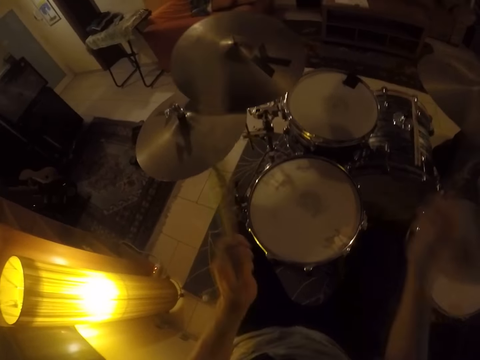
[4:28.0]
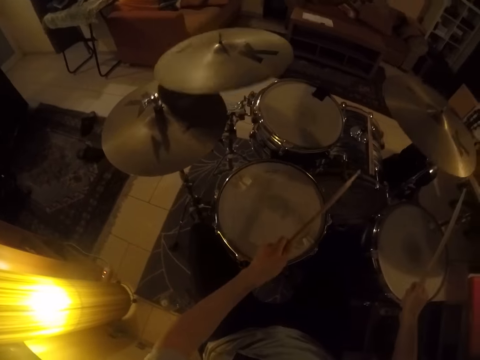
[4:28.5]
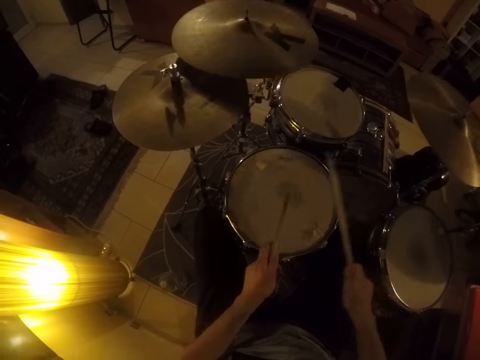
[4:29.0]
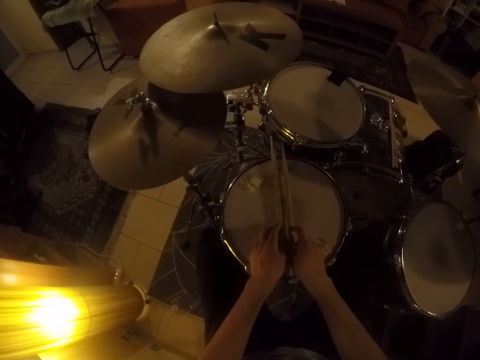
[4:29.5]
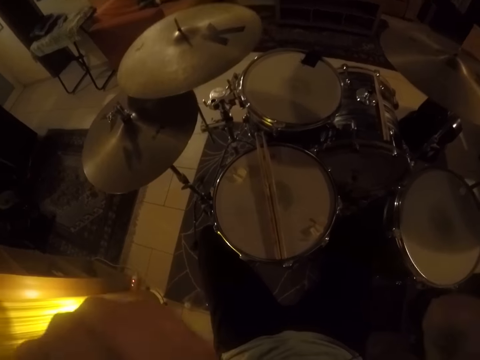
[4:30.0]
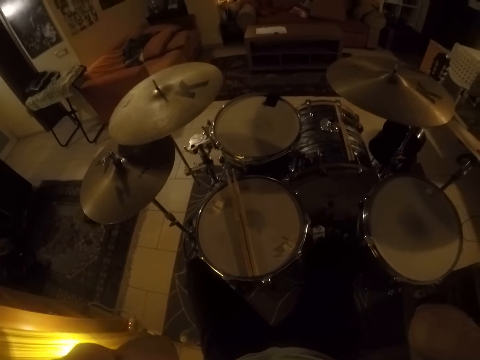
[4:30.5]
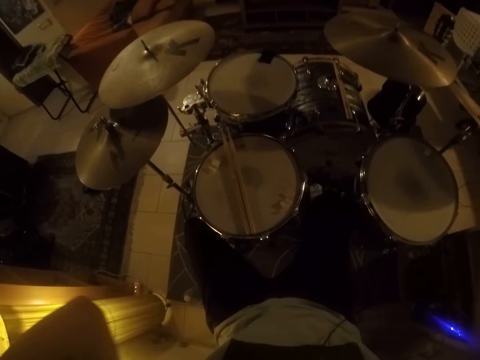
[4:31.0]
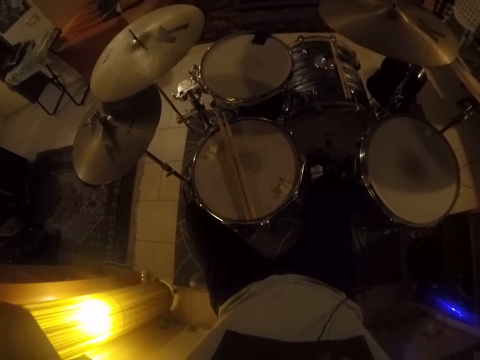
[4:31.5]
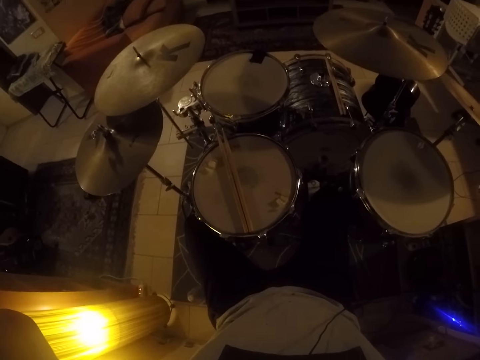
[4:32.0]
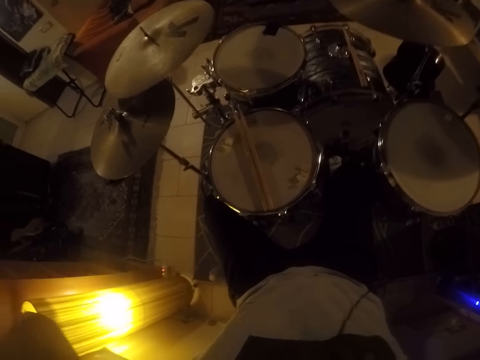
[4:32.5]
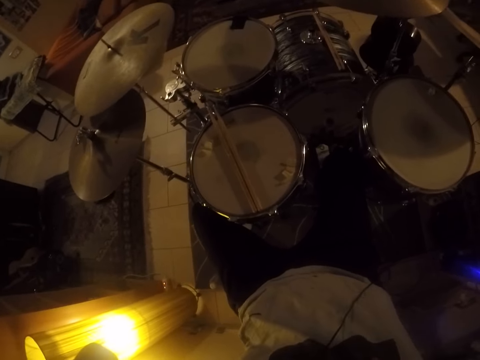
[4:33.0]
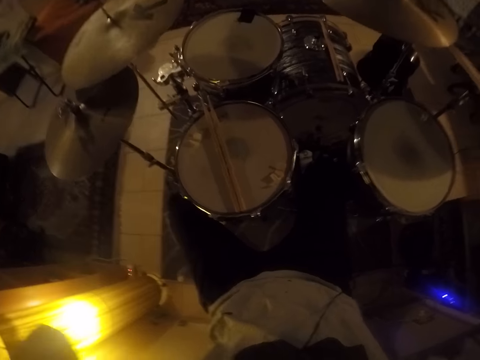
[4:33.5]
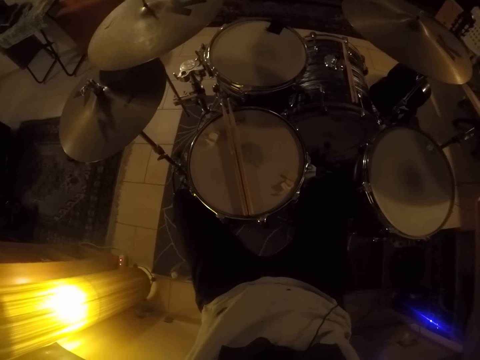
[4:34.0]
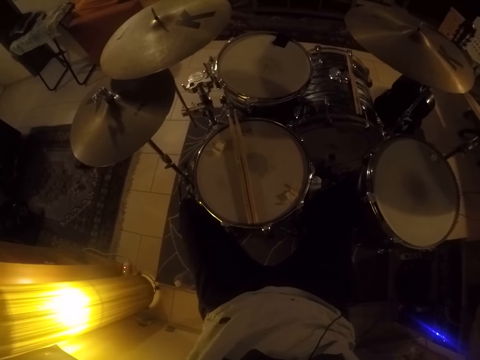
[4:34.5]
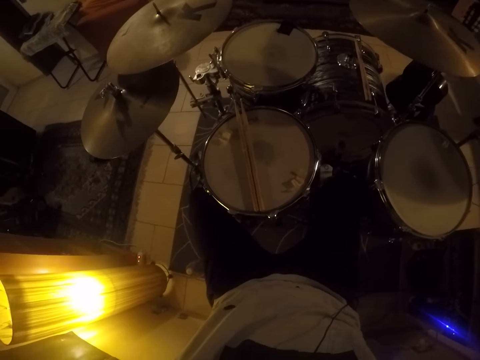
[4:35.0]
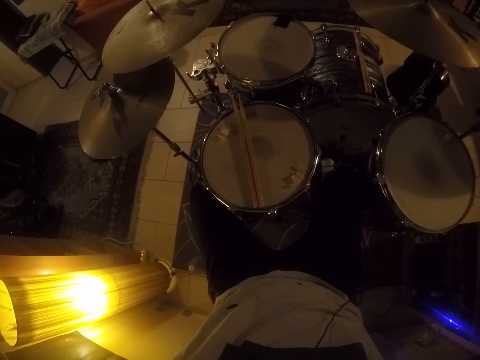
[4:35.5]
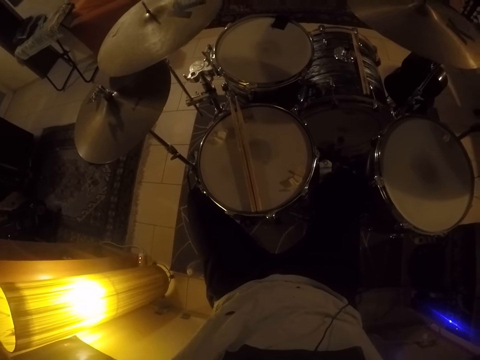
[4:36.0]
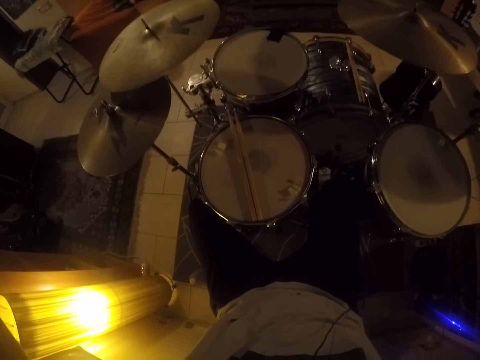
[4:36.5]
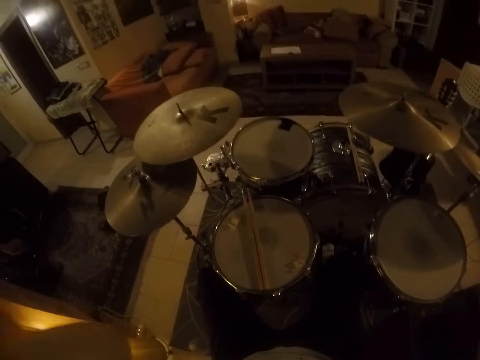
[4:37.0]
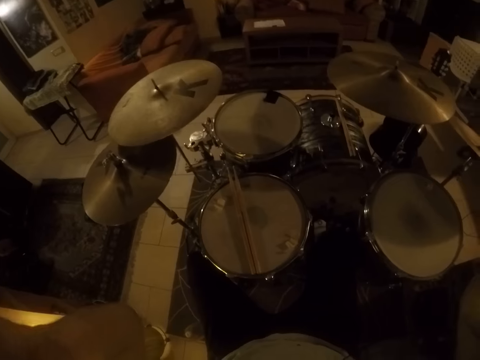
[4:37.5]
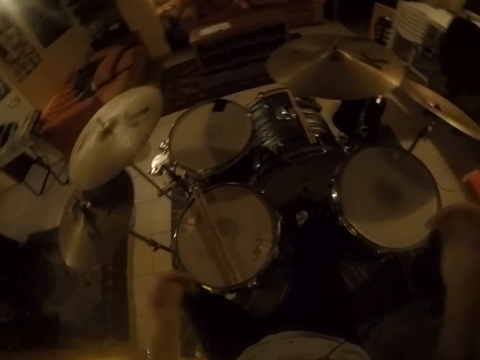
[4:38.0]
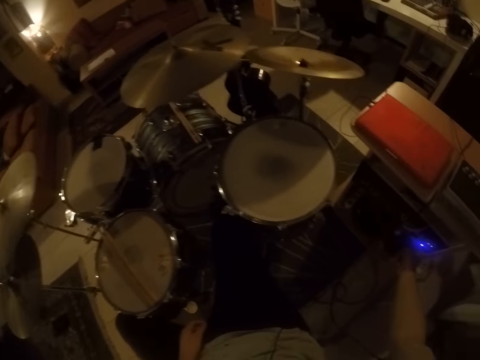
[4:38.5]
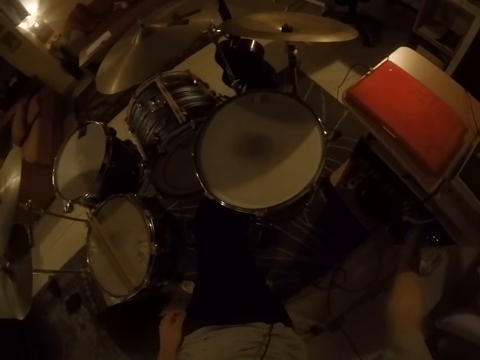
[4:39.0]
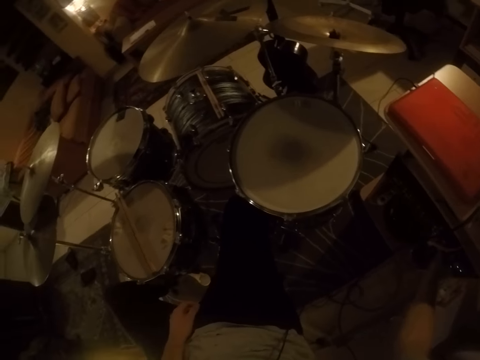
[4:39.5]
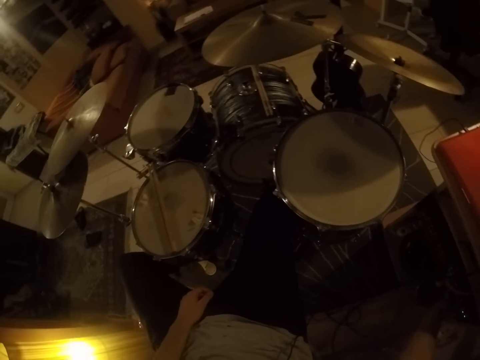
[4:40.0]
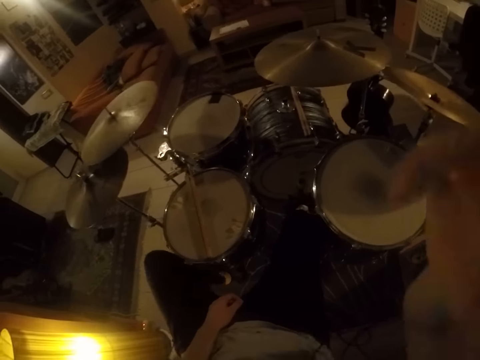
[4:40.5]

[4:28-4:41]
The camera wearer drops the drum sticks in his hands on the drum. He raises his hands. He drops his hands. He turns off the power switch with his right hand. He touches switch buttons under the table.
